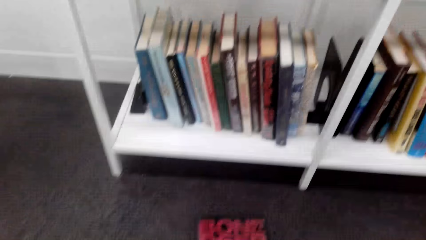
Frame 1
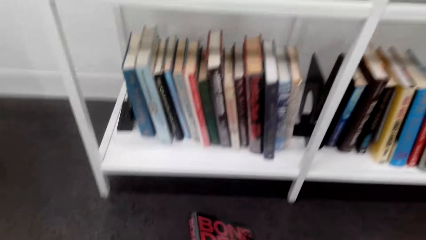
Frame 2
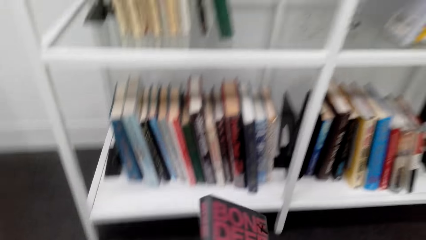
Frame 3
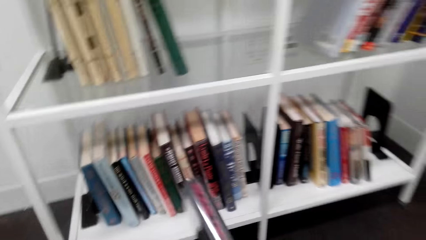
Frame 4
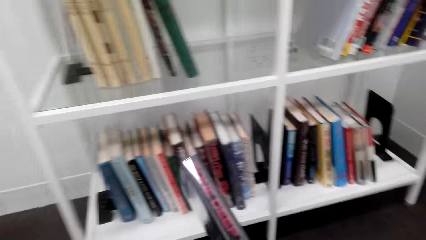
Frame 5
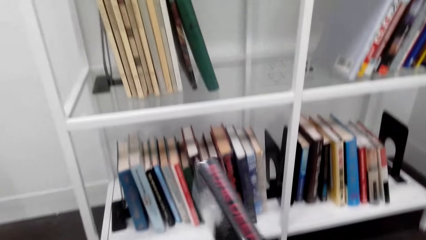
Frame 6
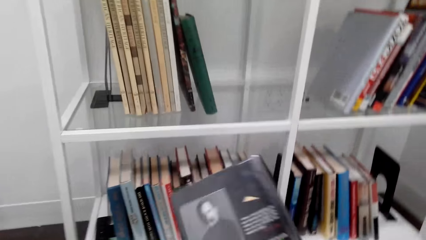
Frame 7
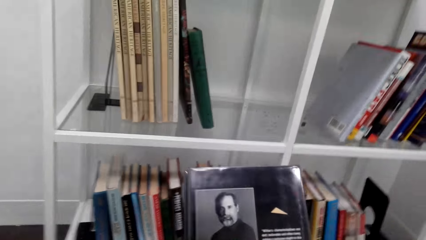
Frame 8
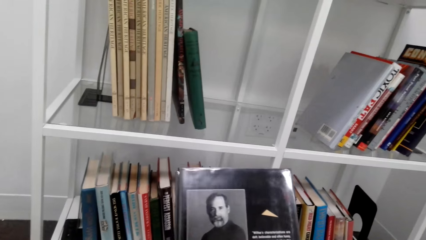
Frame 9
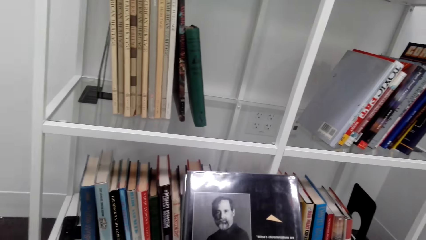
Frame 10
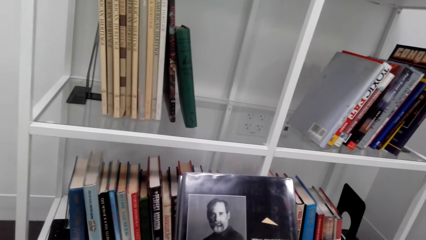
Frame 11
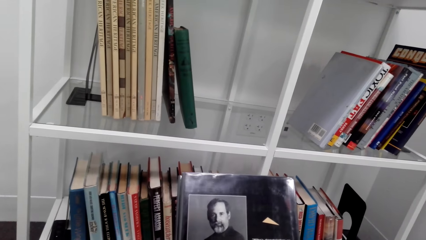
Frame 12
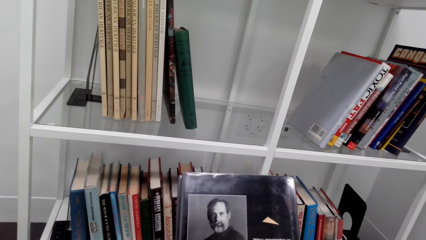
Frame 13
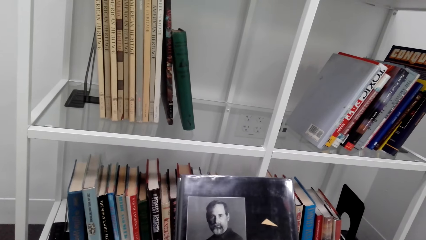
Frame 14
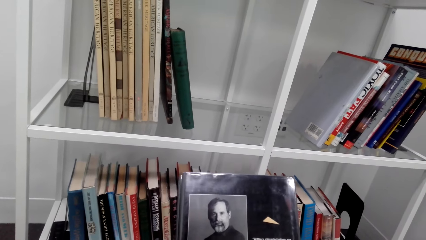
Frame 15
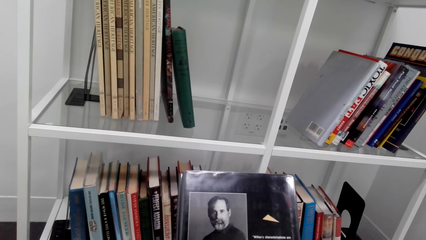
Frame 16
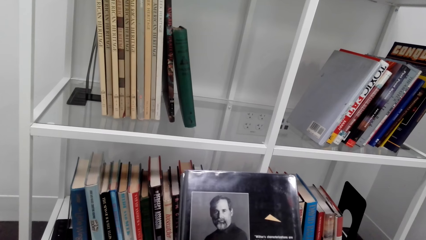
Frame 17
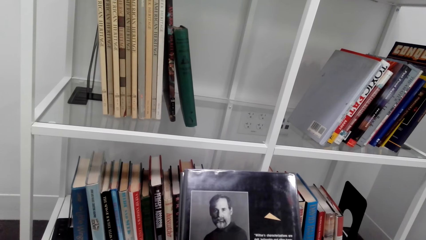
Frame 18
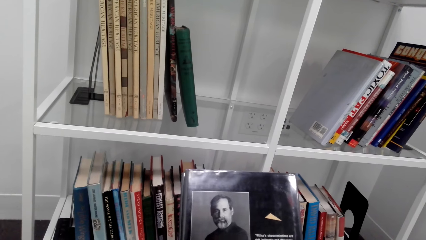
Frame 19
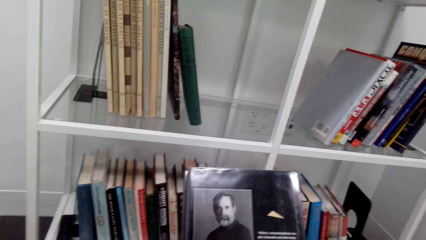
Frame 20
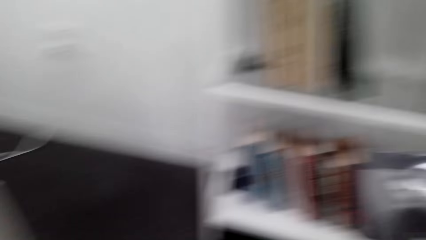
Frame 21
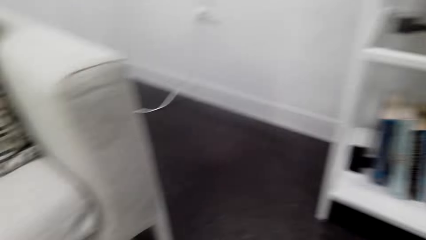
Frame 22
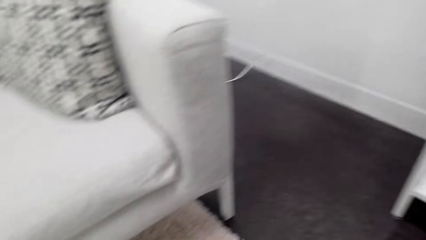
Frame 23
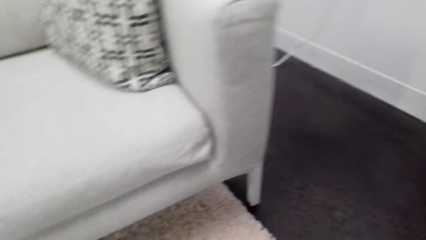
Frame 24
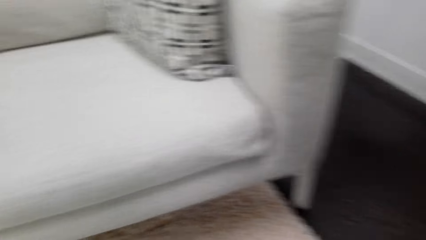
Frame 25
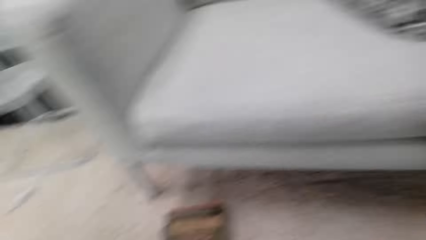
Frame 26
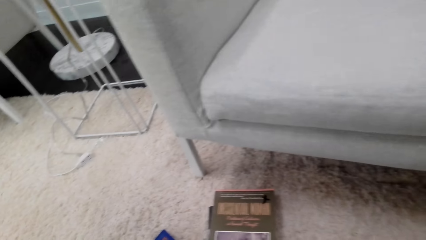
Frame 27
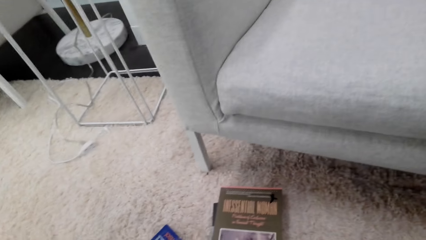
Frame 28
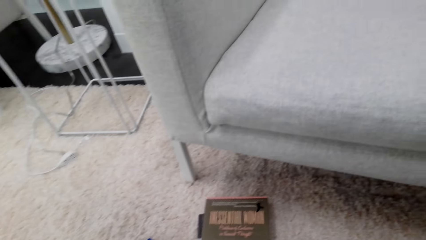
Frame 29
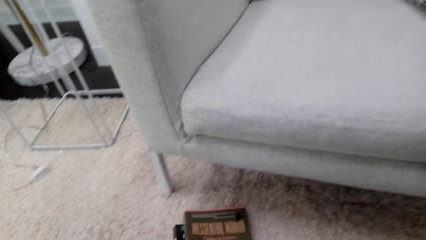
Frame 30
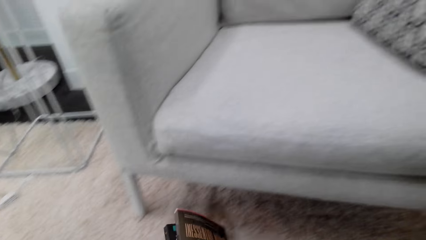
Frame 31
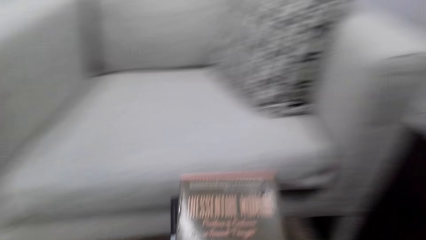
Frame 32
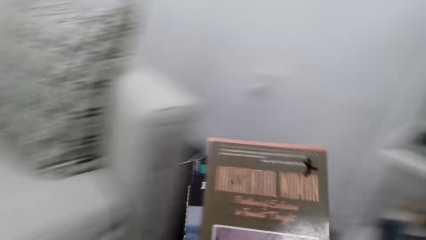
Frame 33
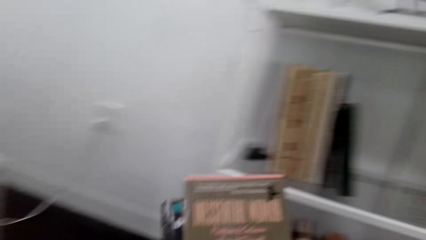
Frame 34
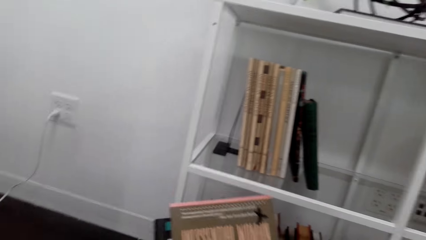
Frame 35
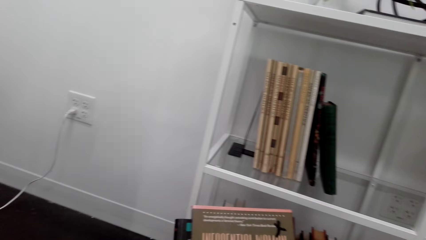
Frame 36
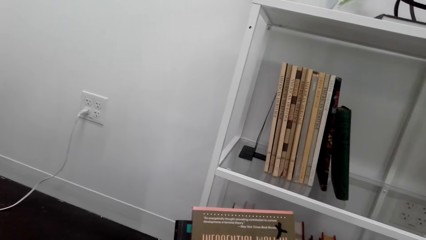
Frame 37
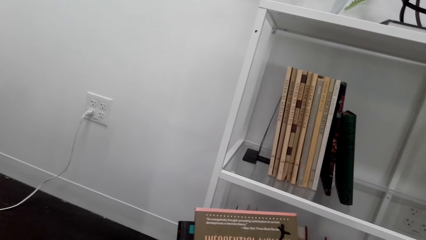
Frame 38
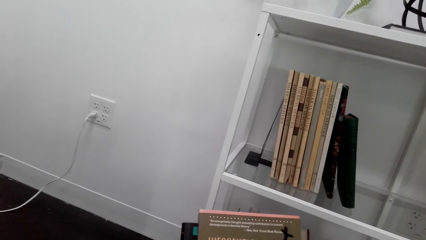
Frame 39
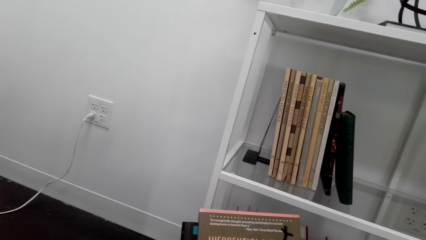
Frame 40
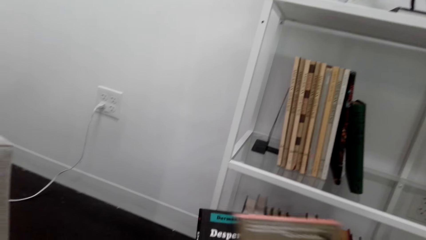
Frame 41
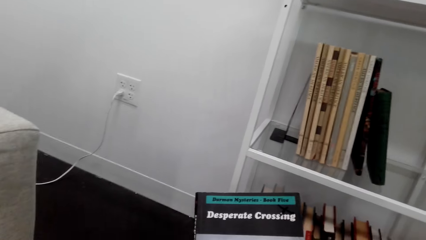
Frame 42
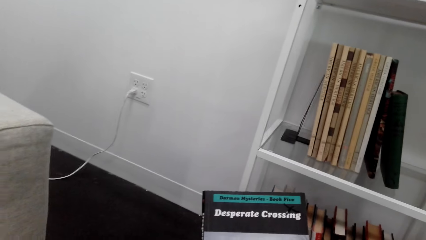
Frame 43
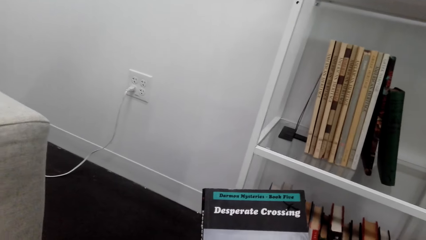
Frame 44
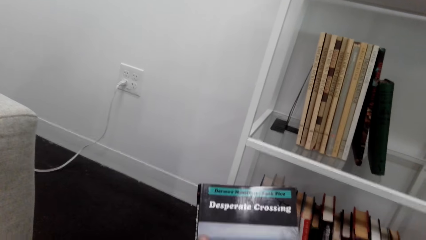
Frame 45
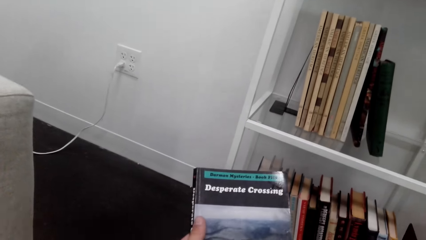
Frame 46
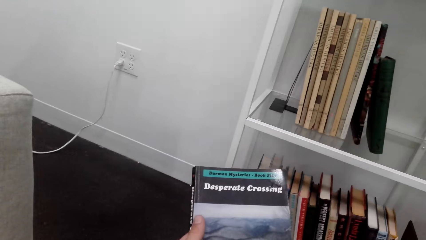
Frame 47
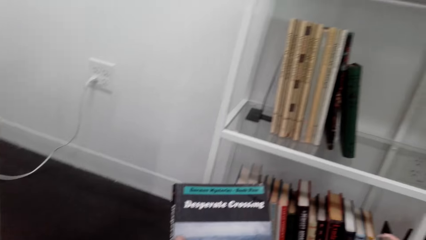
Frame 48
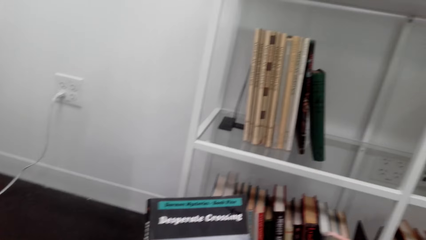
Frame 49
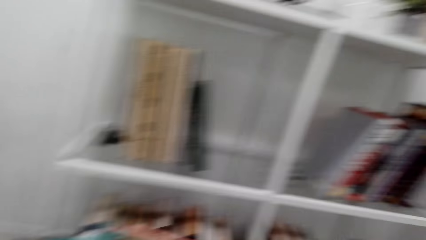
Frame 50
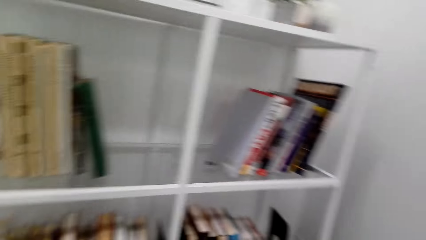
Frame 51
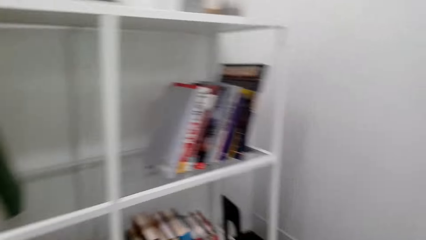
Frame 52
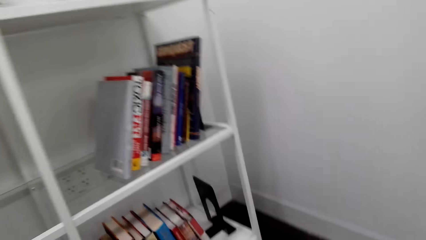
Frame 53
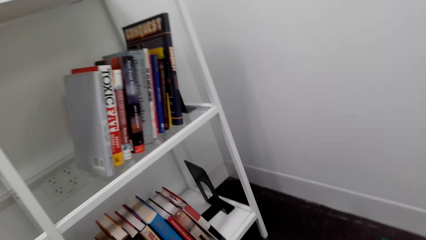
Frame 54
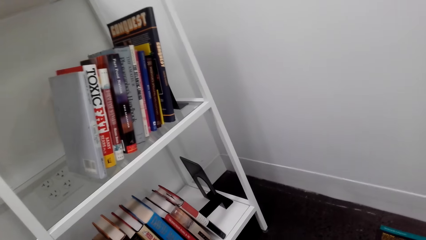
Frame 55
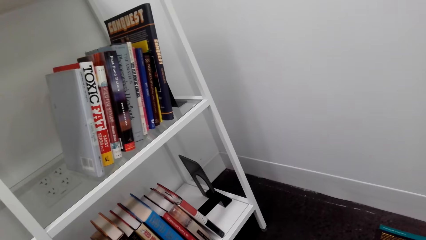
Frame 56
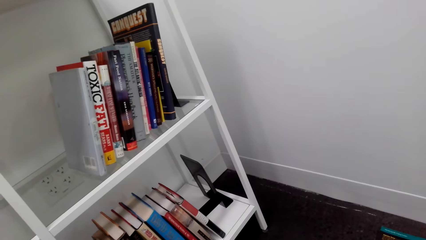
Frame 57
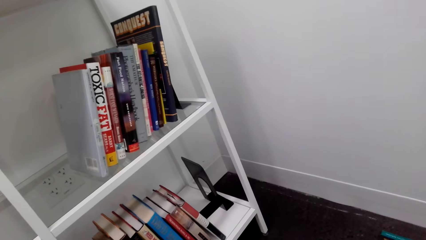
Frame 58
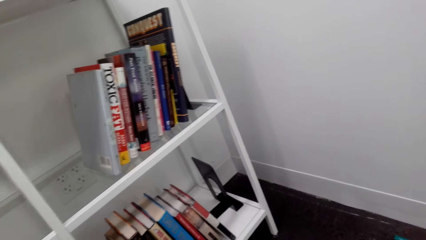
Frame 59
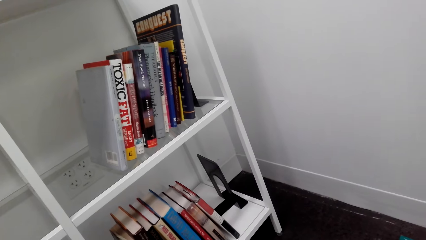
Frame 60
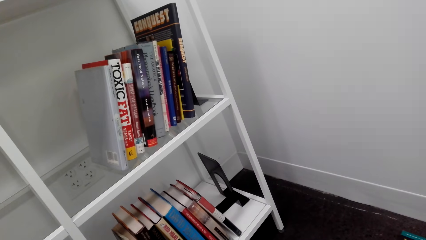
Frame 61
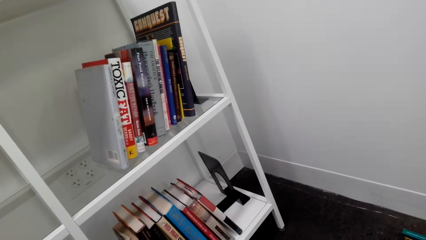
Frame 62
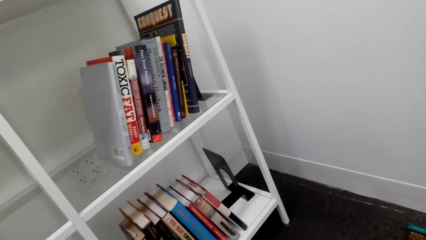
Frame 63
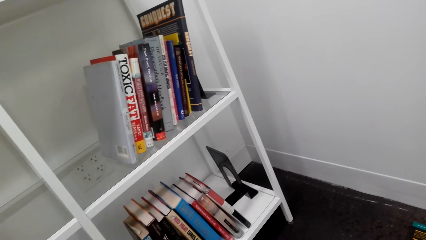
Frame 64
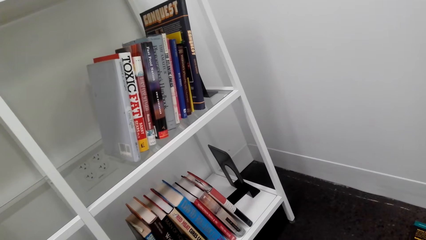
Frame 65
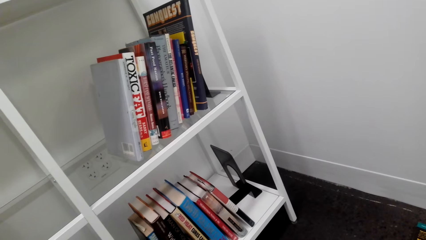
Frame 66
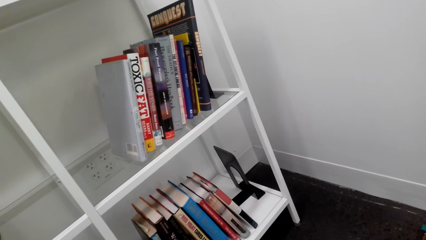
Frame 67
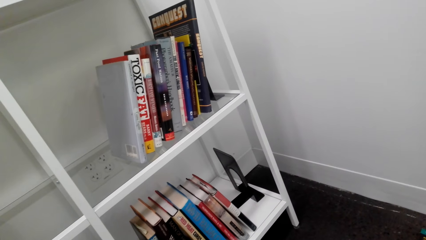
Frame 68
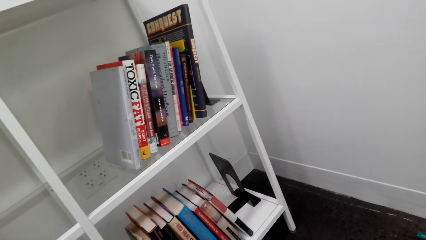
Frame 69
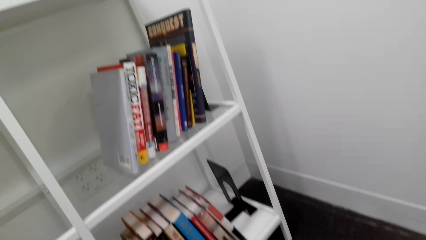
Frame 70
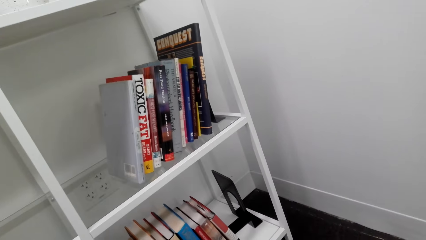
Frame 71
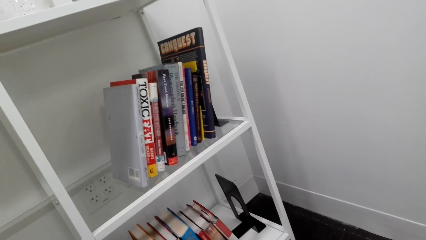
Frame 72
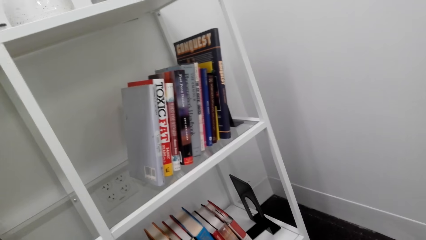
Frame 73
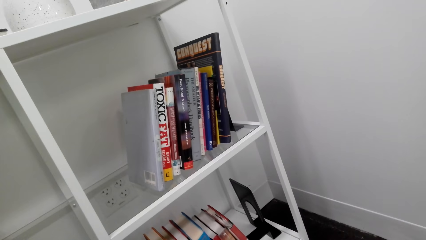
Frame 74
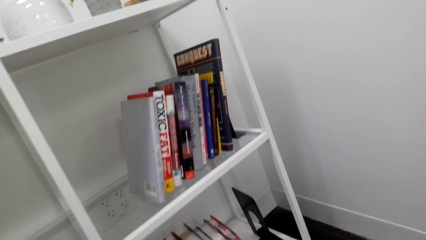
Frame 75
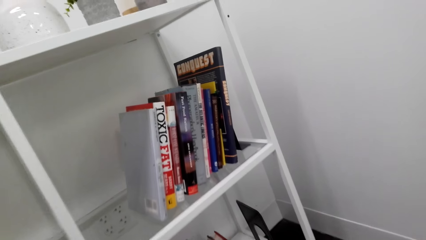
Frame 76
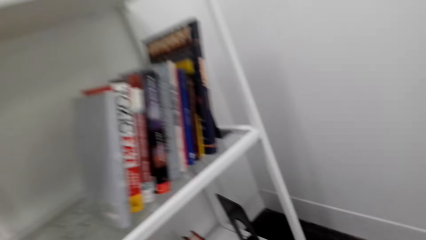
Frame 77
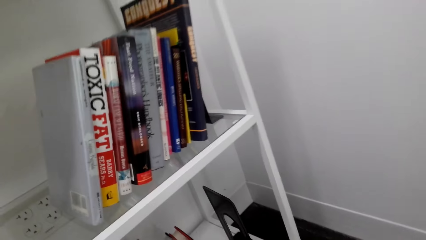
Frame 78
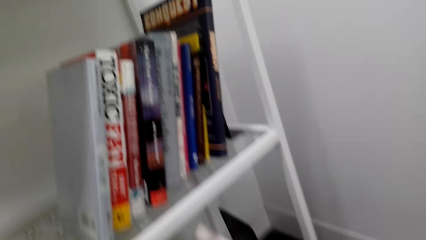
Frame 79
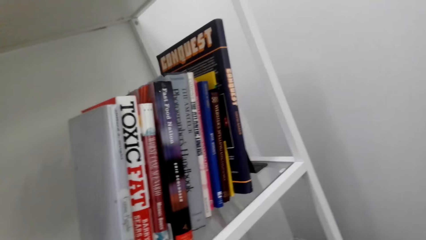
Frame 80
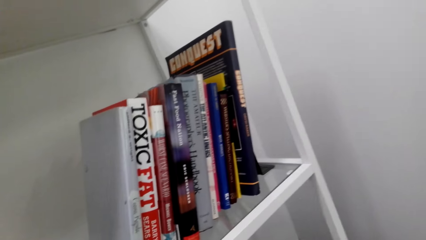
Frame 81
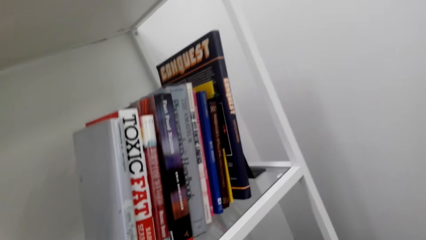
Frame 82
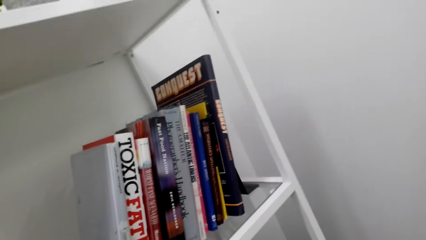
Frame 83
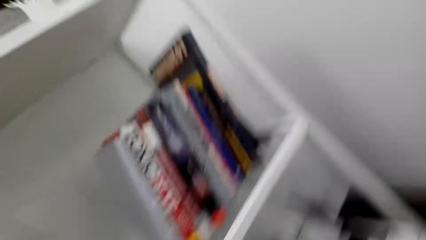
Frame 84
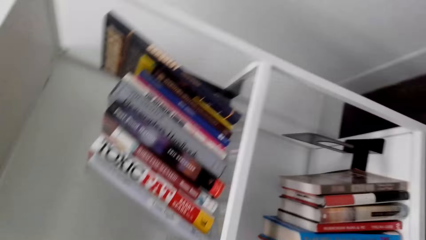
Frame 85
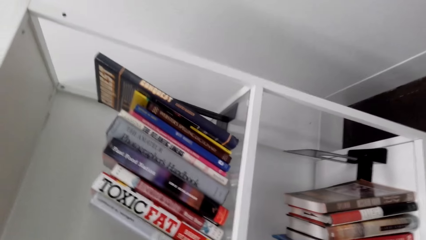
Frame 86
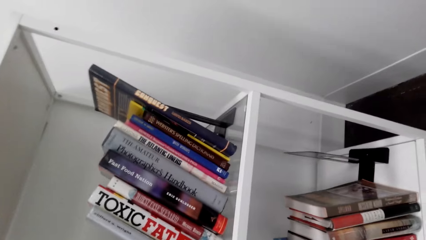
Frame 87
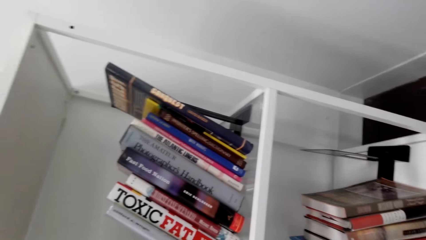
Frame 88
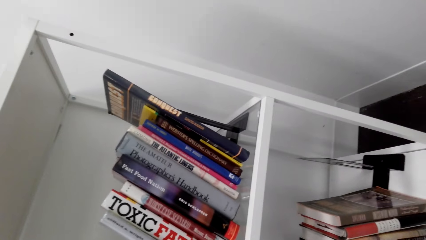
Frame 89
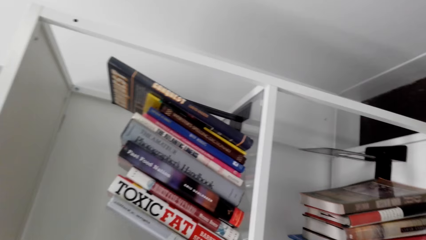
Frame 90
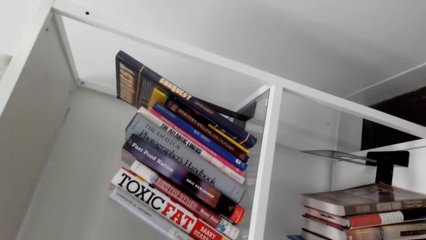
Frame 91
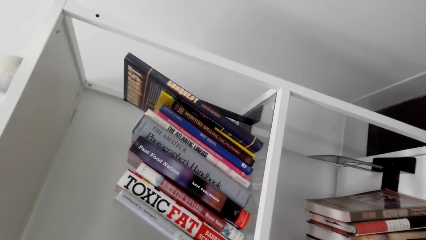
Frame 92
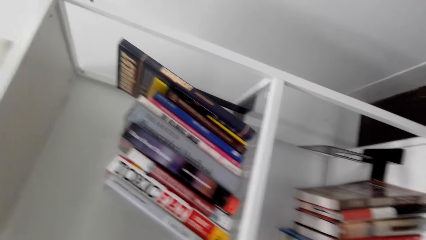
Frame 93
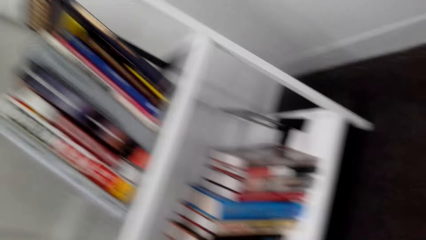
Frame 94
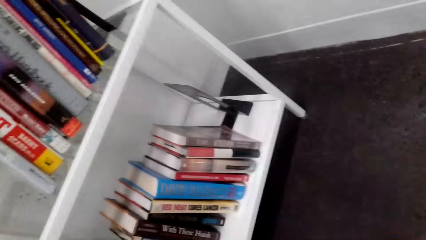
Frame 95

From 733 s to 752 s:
The camera wearer reads a book cover and takes a book. They pick a book from the floor and read the book cover. They look at the shelf. They look on the books.
